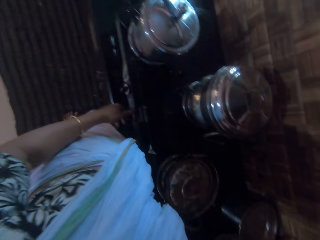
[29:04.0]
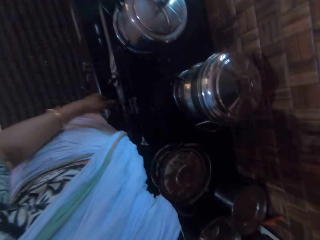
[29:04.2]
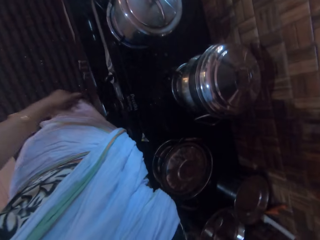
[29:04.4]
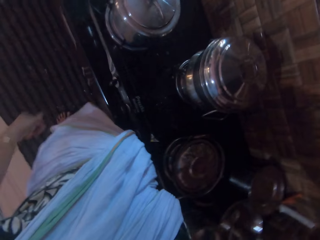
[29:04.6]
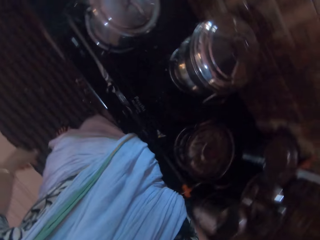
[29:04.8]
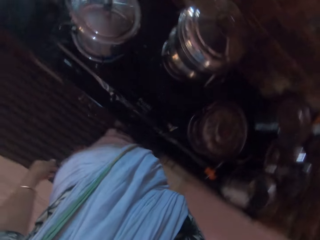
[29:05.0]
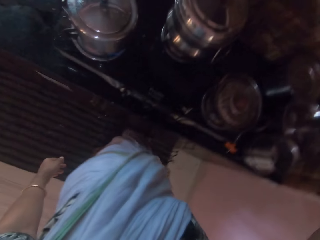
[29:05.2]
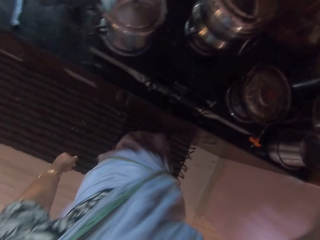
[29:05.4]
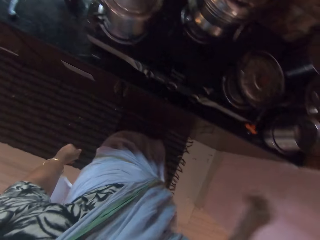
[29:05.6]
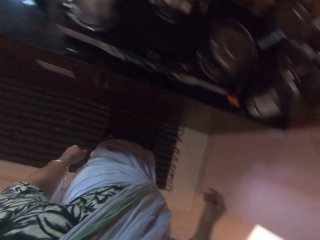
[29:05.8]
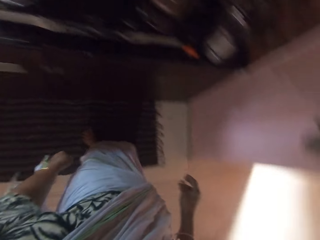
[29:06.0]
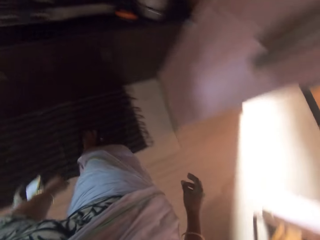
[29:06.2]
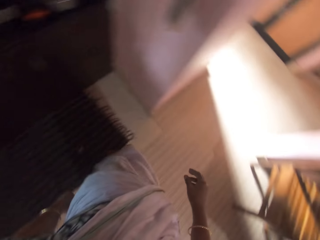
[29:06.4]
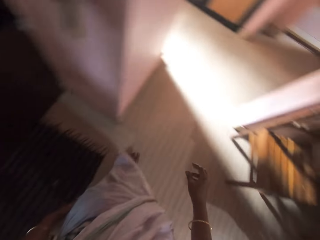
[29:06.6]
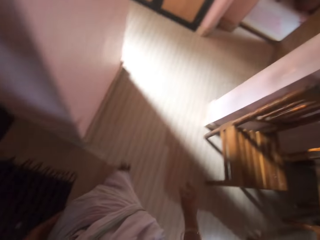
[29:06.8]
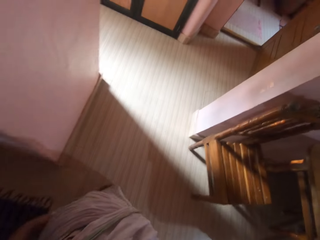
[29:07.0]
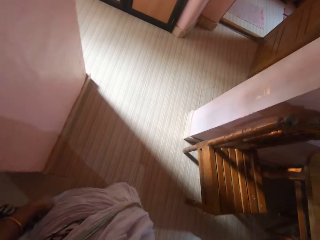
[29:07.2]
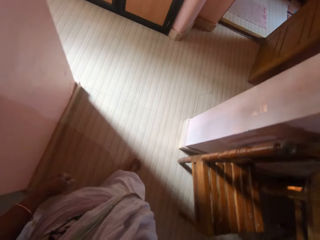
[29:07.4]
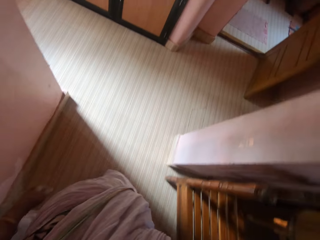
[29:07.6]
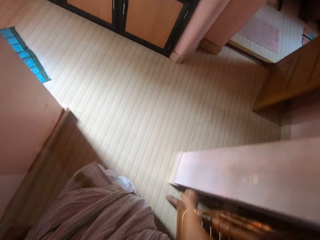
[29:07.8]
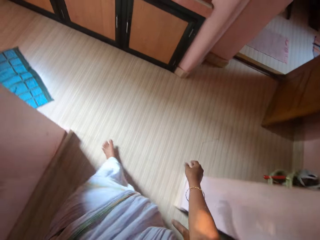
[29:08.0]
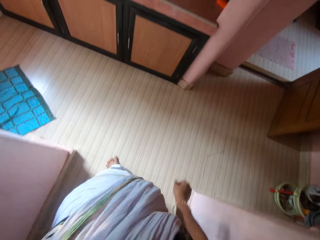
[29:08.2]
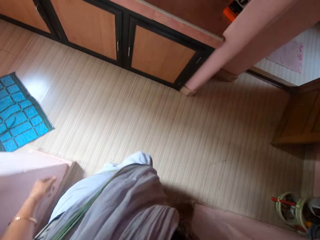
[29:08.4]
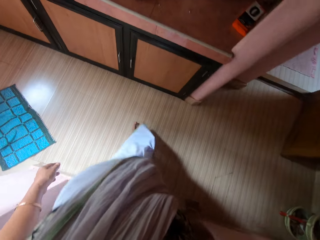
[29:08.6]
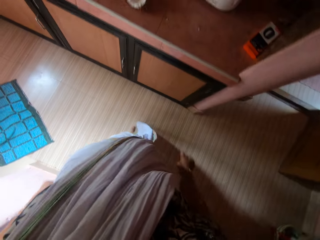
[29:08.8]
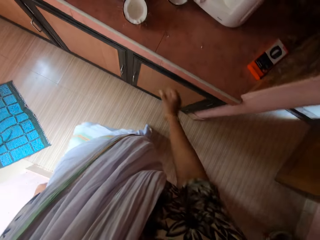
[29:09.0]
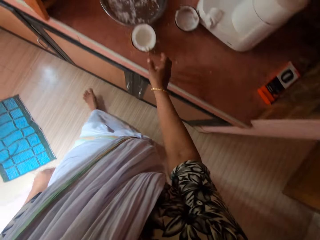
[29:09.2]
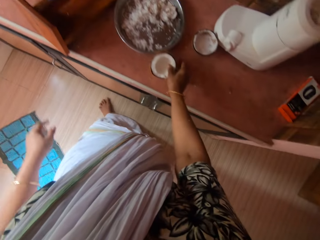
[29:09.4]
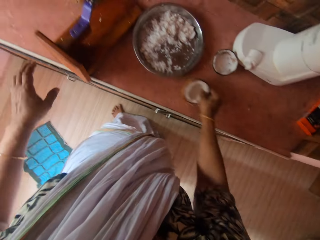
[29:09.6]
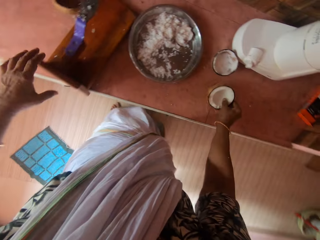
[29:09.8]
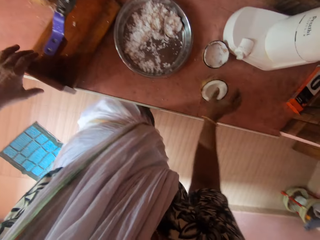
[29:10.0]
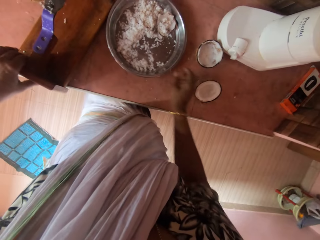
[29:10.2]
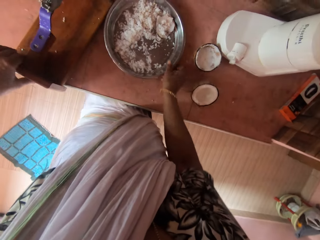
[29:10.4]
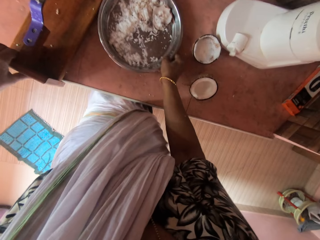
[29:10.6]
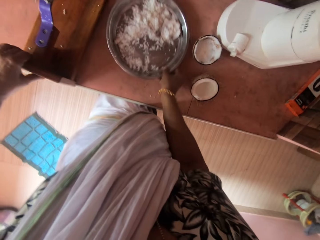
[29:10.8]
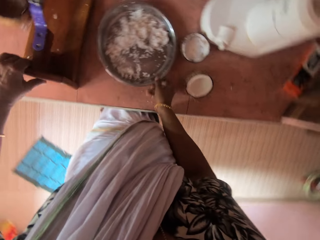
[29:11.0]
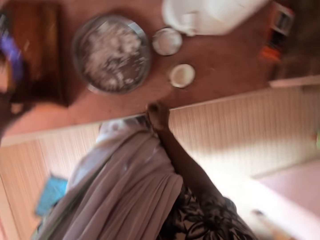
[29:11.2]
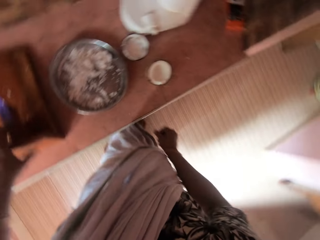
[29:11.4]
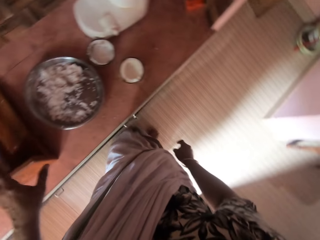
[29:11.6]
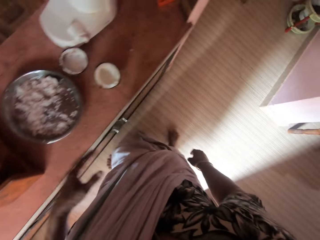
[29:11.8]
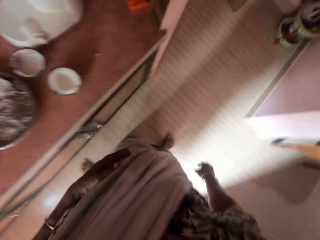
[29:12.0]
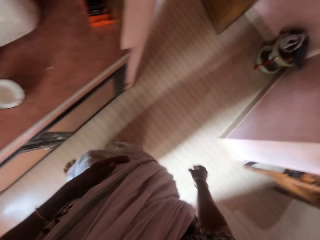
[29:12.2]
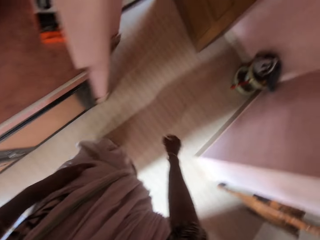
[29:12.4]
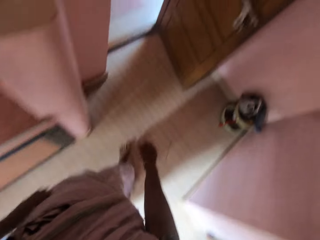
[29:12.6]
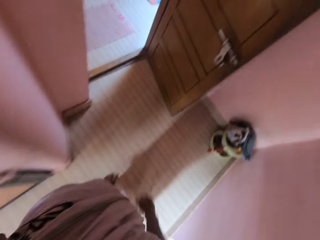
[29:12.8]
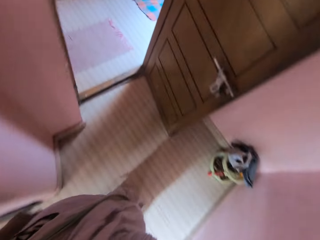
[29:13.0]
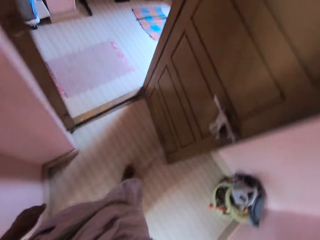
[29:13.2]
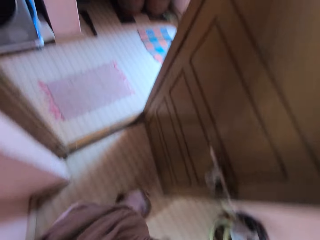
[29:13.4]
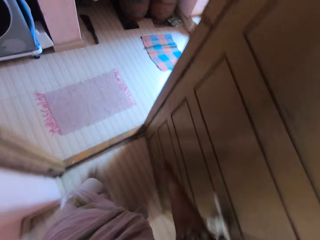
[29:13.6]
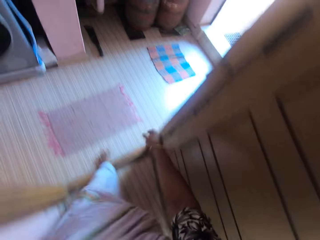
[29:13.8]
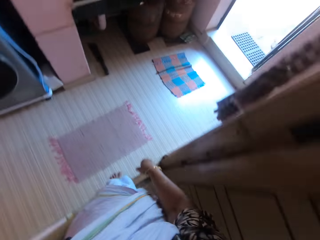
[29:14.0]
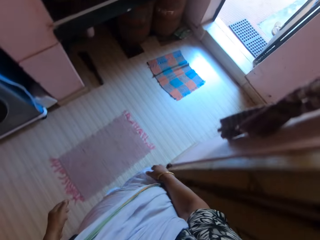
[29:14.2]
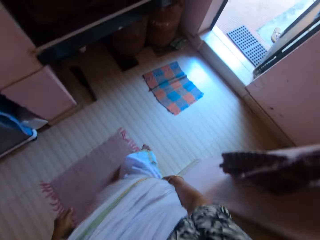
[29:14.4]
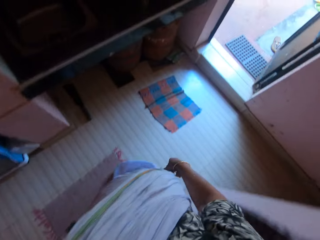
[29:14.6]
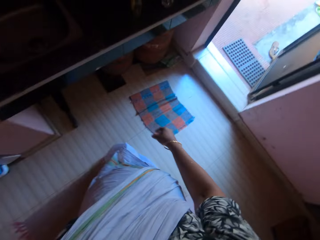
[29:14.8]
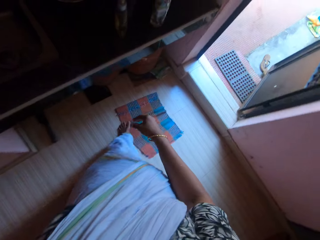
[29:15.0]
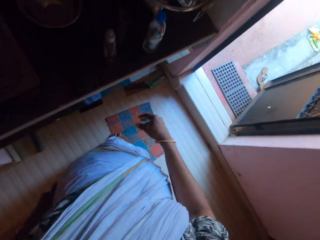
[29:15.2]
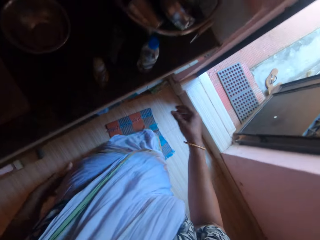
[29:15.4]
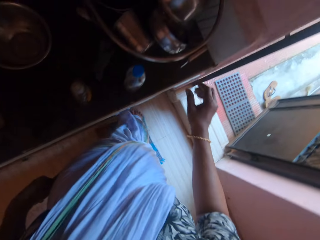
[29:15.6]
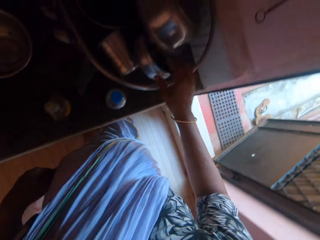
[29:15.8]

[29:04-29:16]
The camera wearer moves a gas knob. She turns off the cooker with her left hand. She walks out of the kitchen towards a room. She picks a coconut from a shelf with her right hand. She moves the coconut on a table. She adjusts a coconut grater on the shelf with her left hand. She adjusts the tray of coconut on the shelf with her right hand. She enters the room.

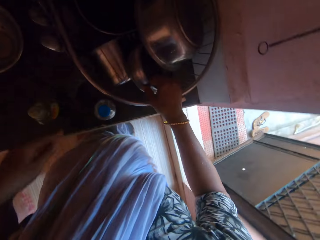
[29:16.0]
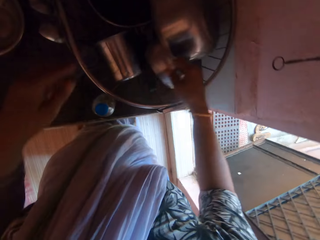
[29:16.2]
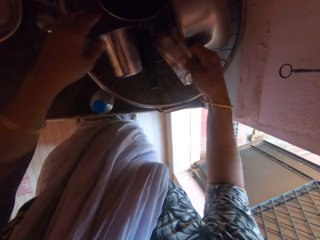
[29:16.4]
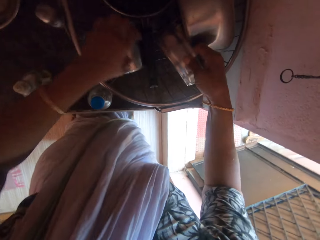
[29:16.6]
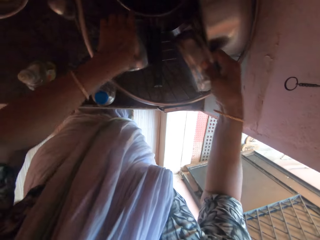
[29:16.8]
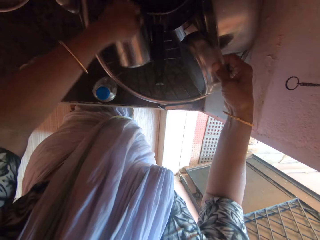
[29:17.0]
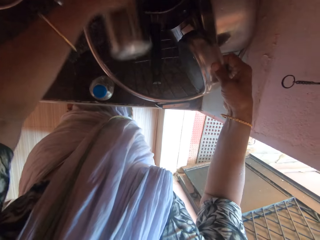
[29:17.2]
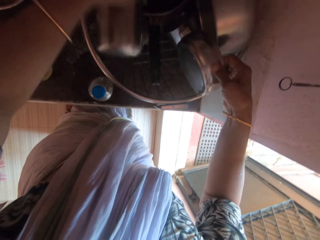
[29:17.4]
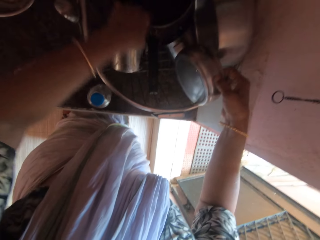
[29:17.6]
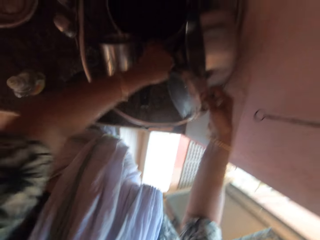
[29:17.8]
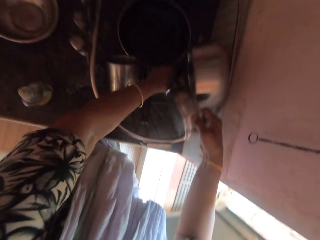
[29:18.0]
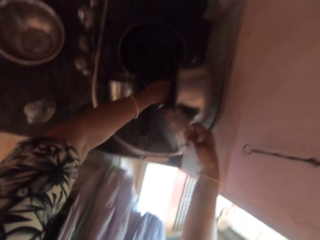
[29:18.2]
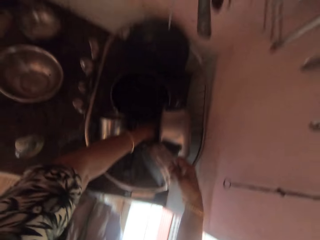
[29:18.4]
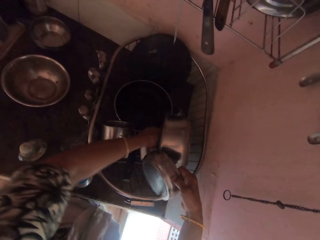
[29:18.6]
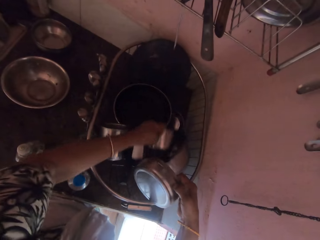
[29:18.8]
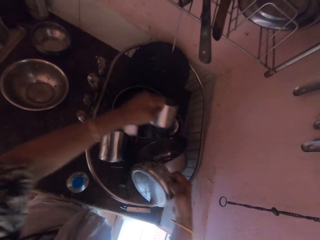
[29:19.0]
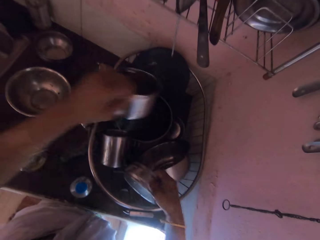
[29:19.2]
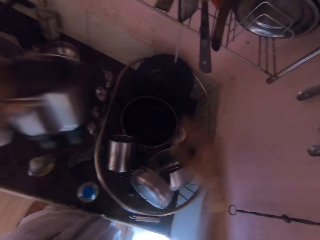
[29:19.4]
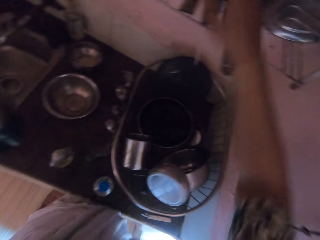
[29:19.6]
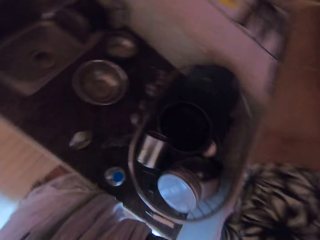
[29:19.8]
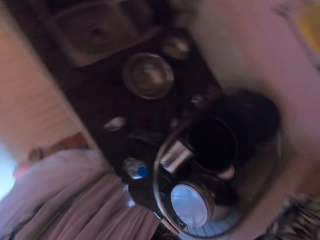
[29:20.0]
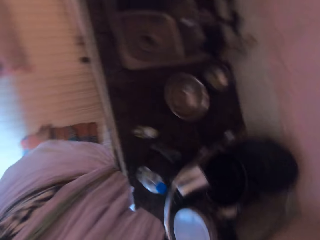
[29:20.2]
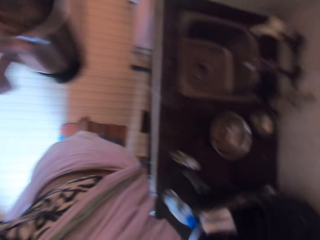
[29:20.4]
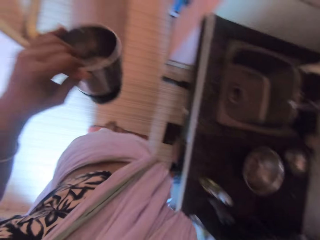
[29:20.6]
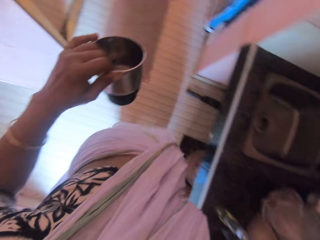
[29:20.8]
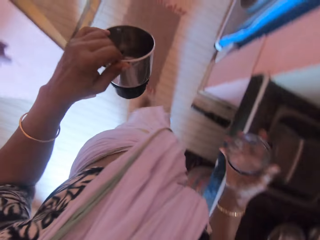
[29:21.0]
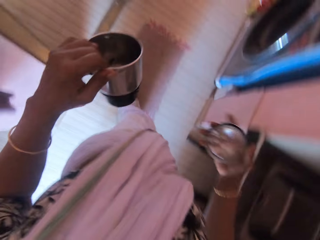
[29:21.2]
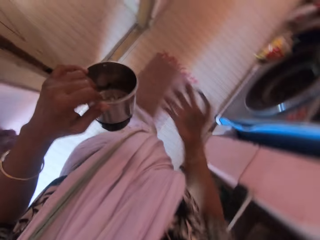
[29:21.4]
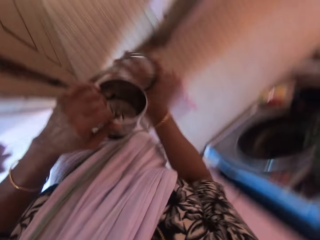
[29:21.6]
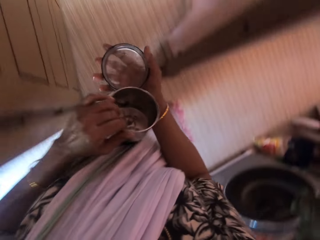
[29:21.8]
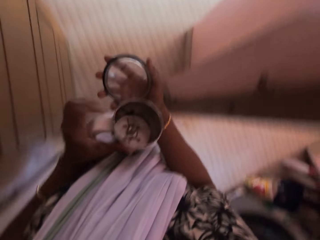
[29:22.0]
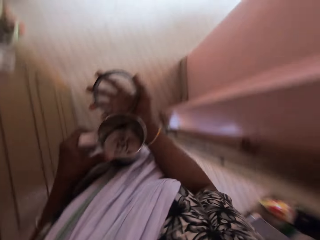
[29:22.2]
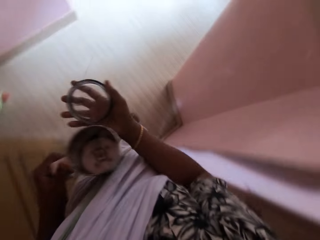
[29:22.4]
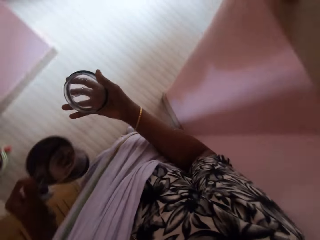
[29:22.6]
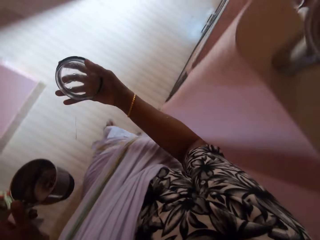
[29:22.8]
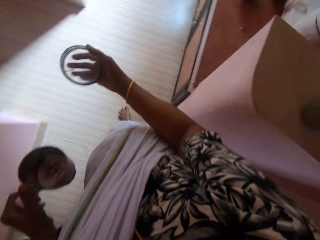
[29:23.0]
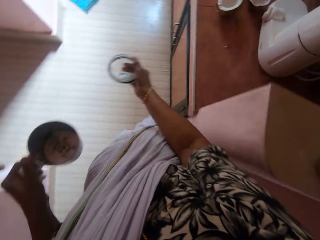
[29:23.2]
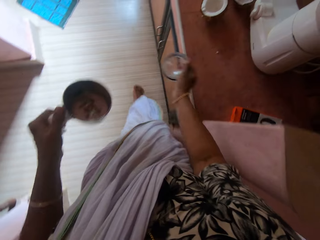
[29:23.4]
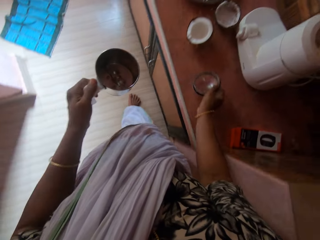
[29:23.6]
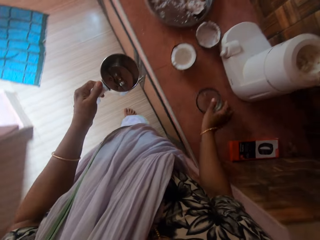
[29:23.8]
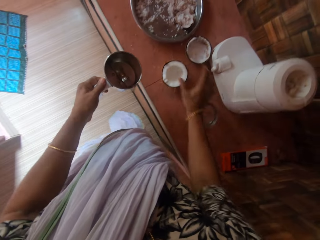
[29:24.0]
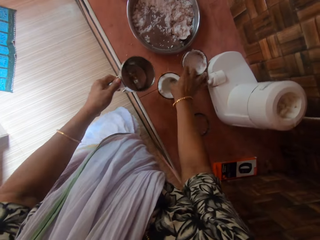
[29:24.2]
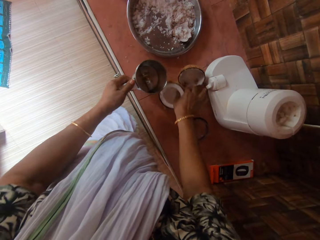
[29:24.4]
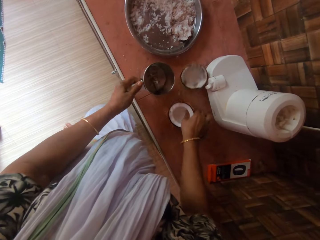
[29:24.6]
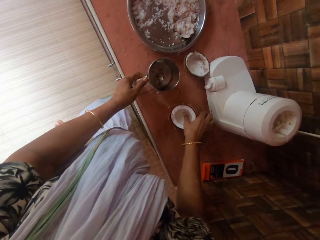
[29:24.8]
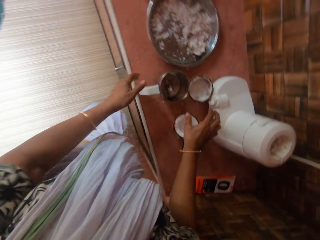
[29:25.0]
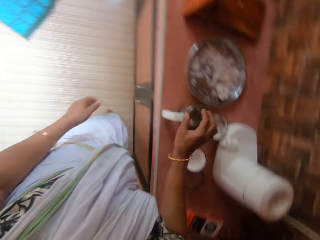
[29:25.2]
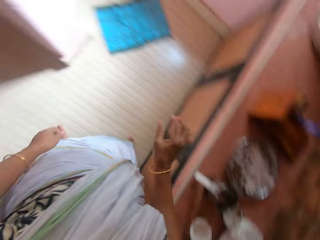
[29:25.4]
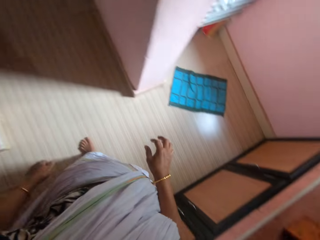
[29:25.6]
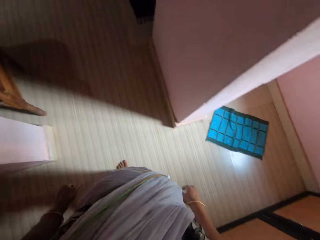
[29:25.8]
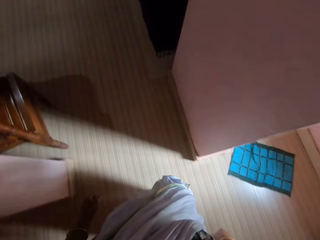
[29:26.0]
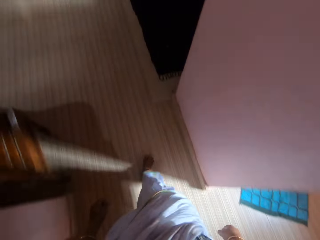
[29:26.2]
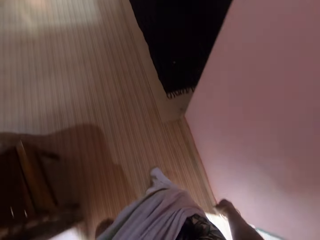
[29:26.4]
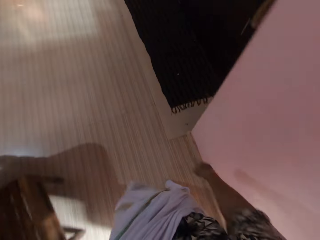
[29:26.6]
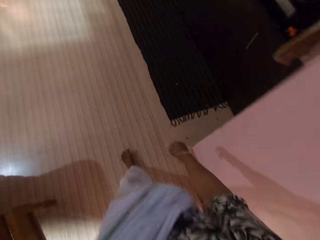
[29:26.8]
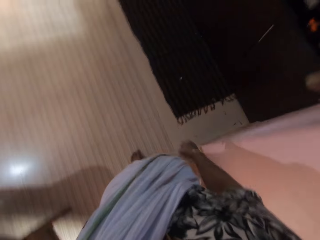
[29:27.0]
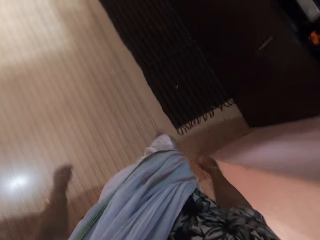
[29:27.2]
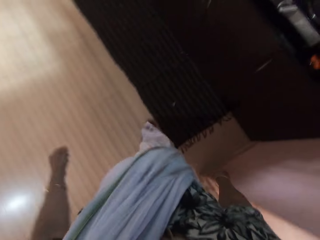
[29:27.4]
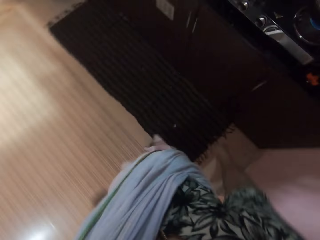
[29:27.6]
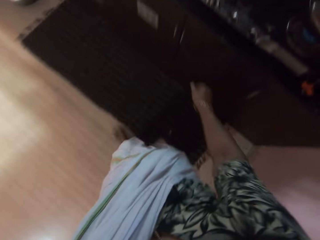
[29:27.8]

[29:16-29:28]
The camera wearer picks a small blender jug from a basin with her hands. She moves pots, moves a silver cup. She picks a cover of the small blender jug from a shelf on the wall with her right hand. She walks into a room. She drops the cover of the small blender jug on the shelf with her right hand. She adjusts the coconut on the shelf with her right hand. She drops the small blender jug on the shelf with her left hand. She walks towards a gas cooker.
